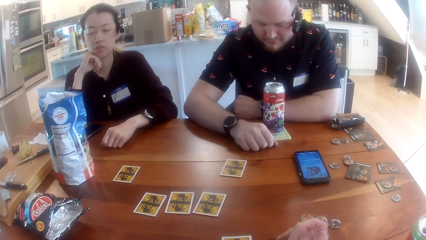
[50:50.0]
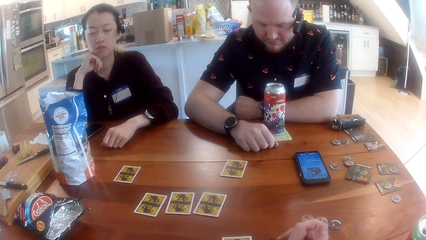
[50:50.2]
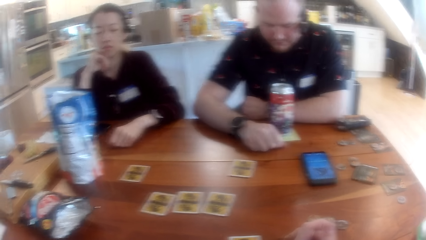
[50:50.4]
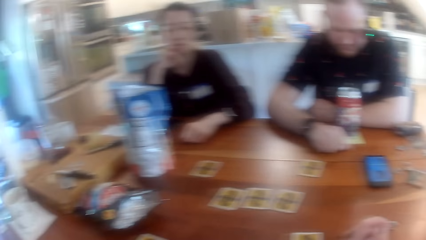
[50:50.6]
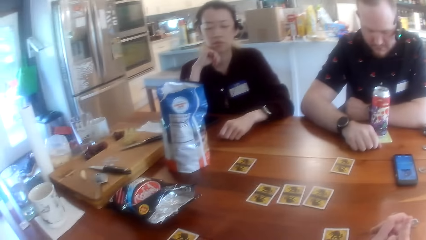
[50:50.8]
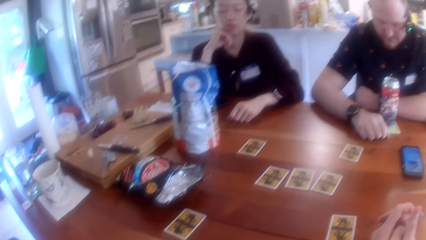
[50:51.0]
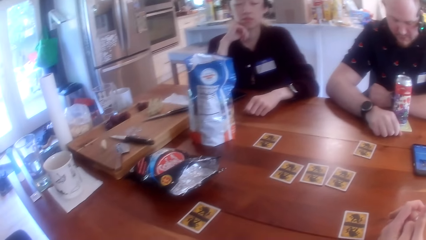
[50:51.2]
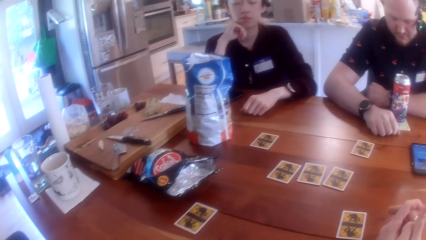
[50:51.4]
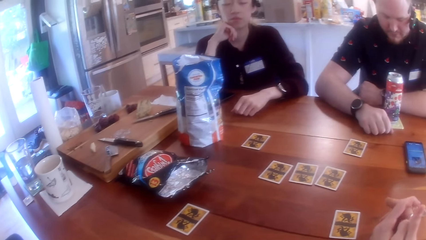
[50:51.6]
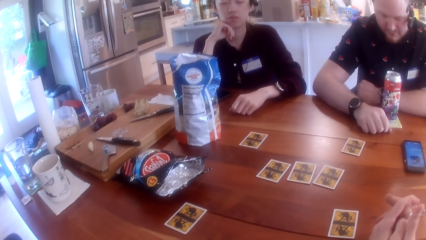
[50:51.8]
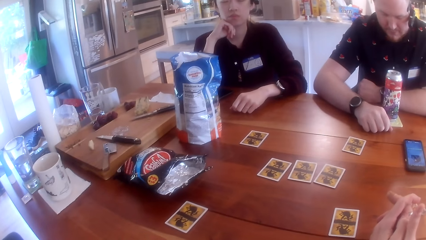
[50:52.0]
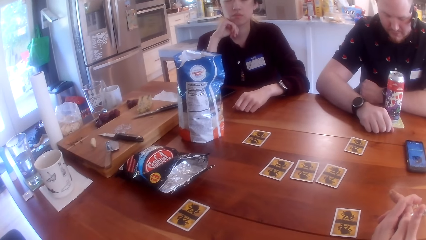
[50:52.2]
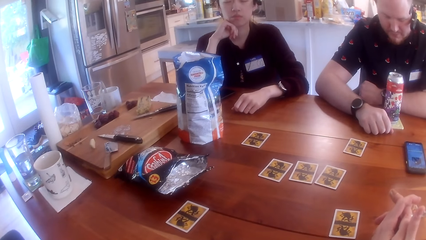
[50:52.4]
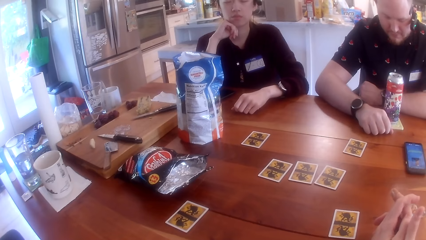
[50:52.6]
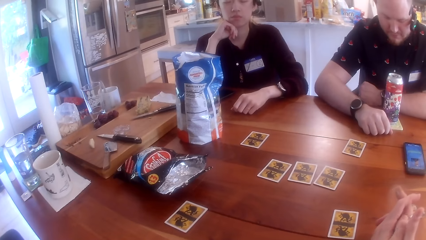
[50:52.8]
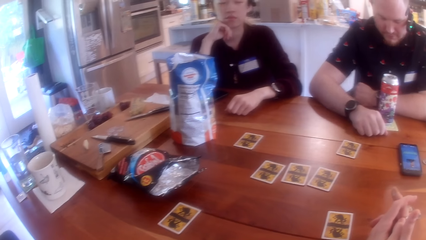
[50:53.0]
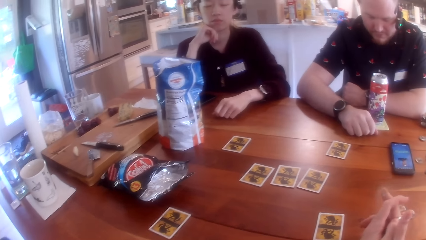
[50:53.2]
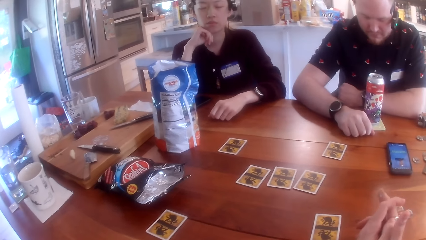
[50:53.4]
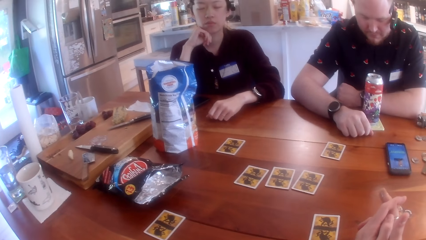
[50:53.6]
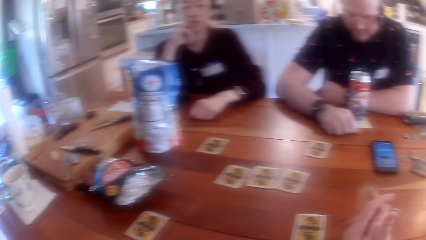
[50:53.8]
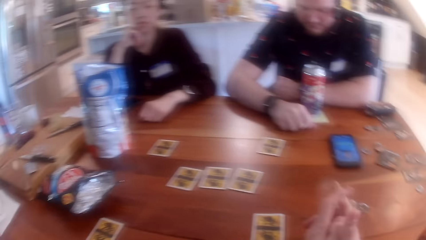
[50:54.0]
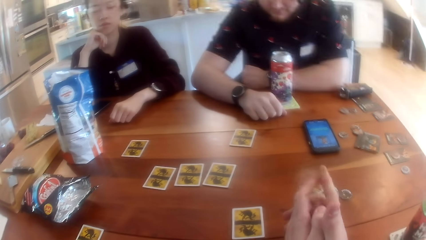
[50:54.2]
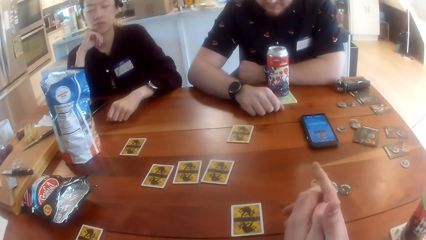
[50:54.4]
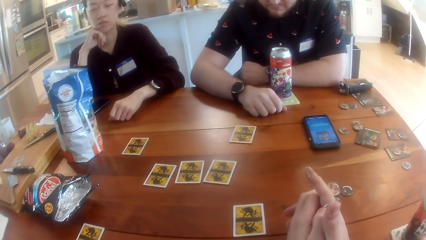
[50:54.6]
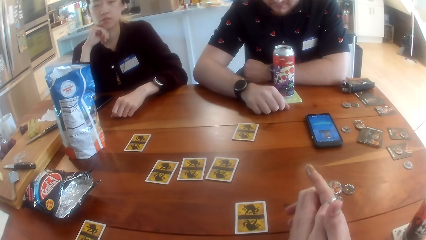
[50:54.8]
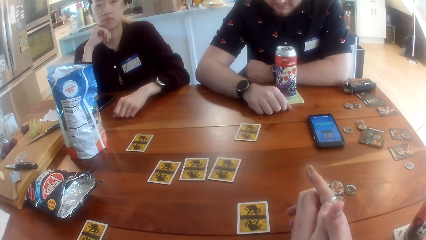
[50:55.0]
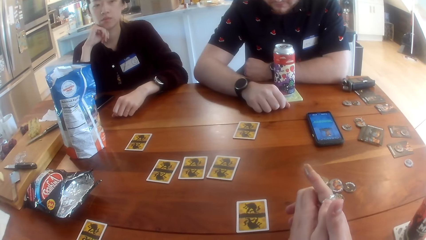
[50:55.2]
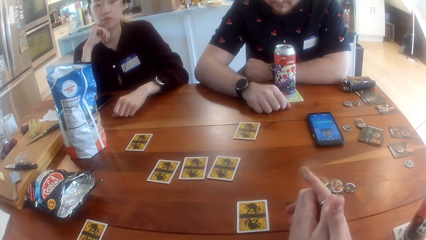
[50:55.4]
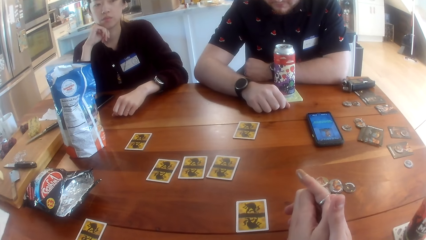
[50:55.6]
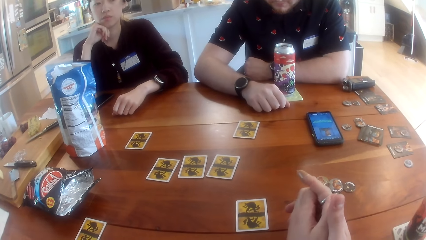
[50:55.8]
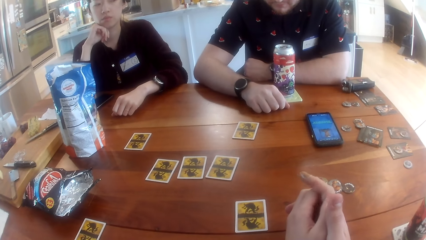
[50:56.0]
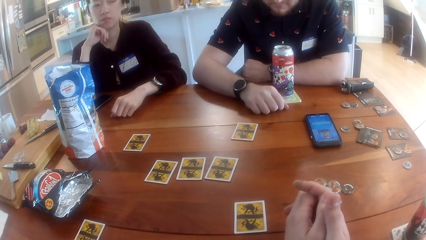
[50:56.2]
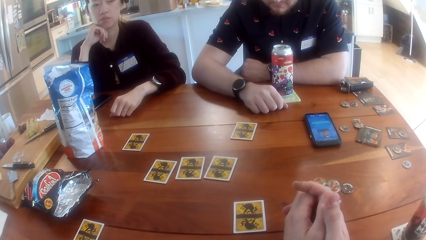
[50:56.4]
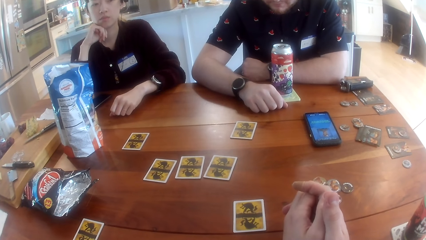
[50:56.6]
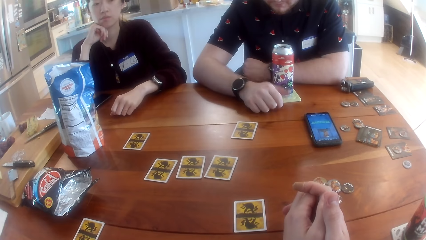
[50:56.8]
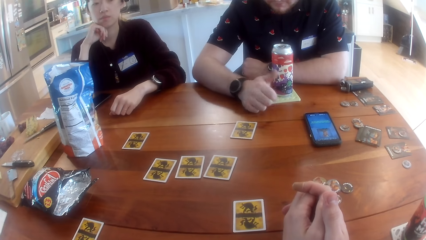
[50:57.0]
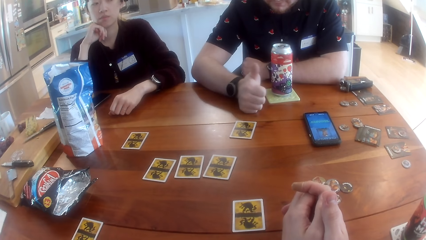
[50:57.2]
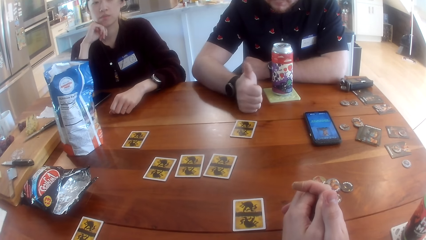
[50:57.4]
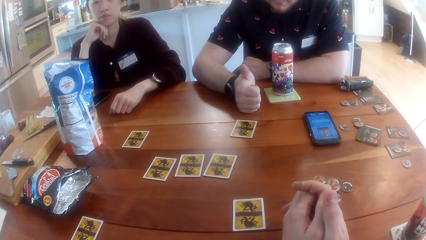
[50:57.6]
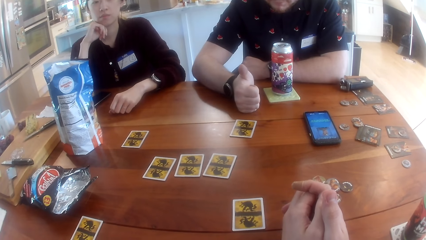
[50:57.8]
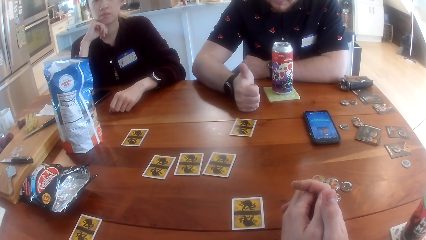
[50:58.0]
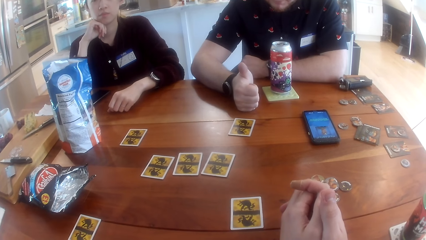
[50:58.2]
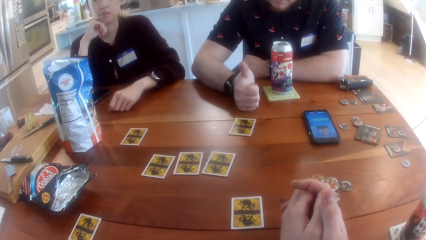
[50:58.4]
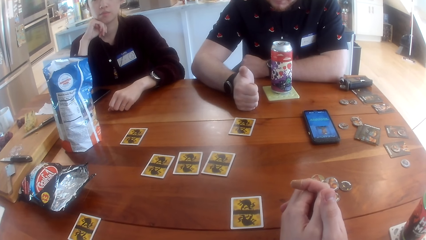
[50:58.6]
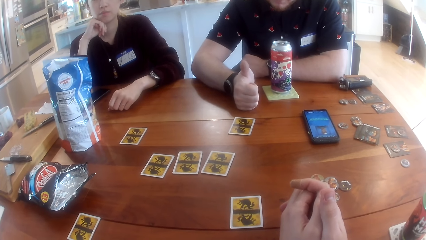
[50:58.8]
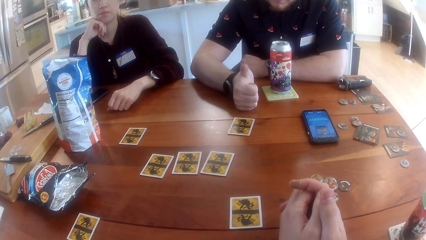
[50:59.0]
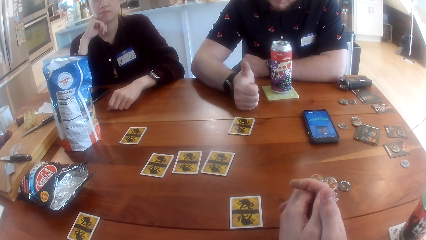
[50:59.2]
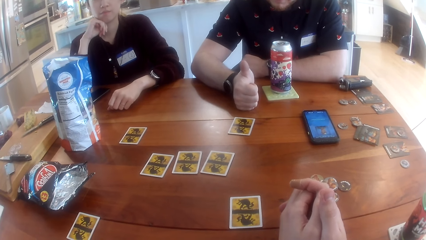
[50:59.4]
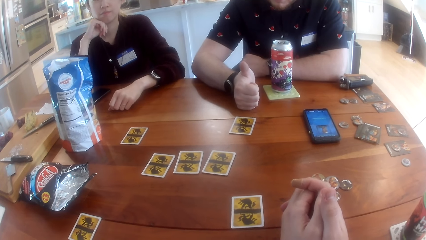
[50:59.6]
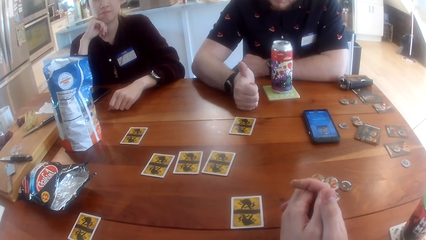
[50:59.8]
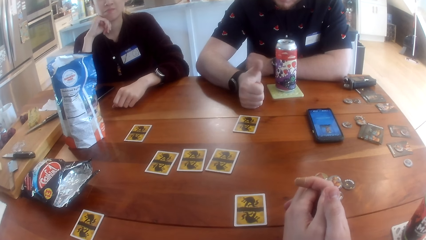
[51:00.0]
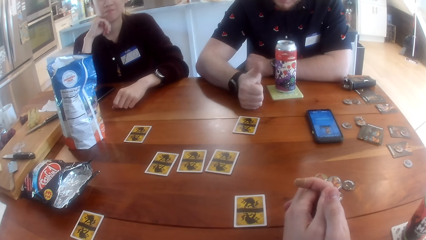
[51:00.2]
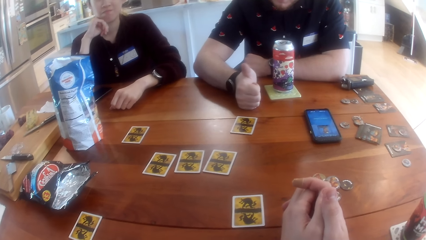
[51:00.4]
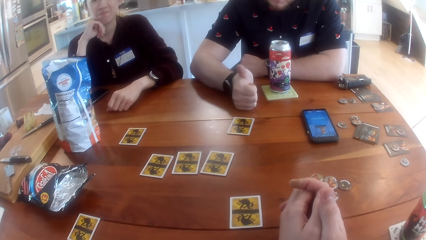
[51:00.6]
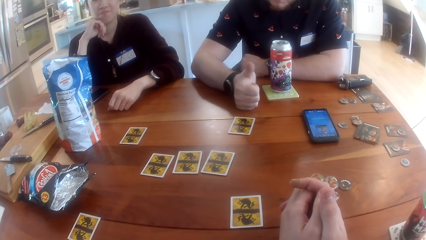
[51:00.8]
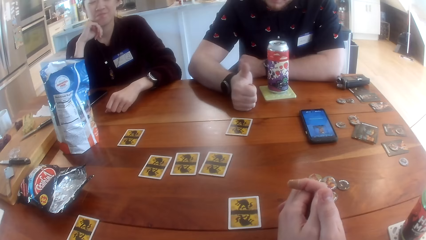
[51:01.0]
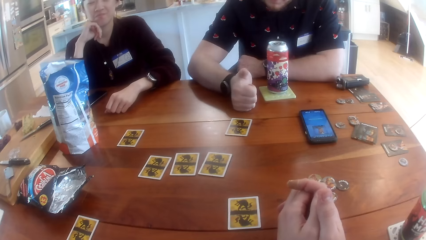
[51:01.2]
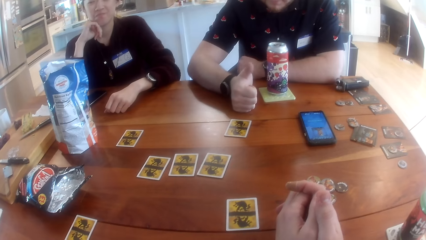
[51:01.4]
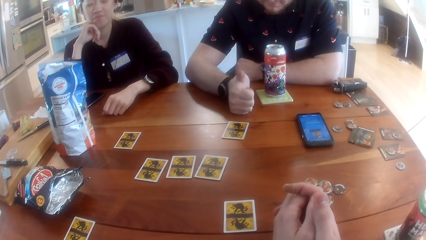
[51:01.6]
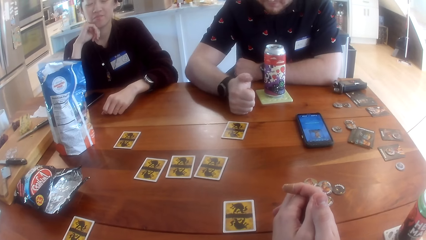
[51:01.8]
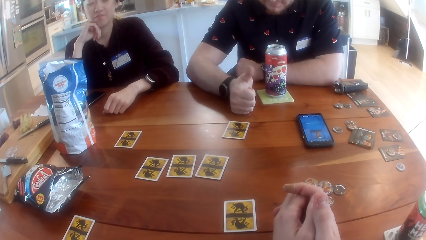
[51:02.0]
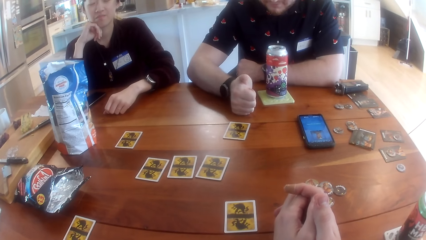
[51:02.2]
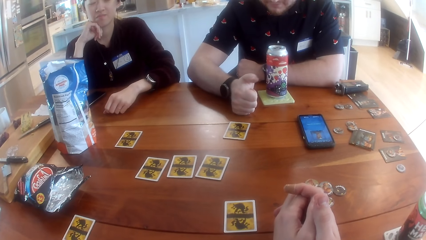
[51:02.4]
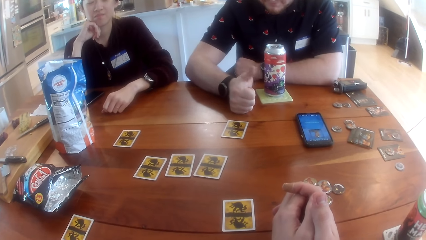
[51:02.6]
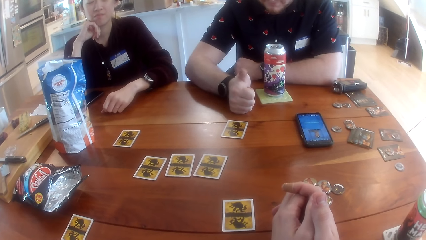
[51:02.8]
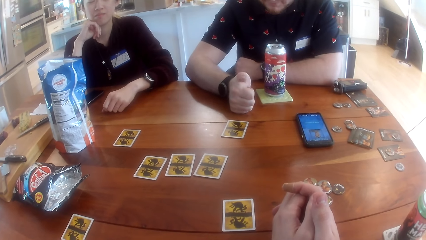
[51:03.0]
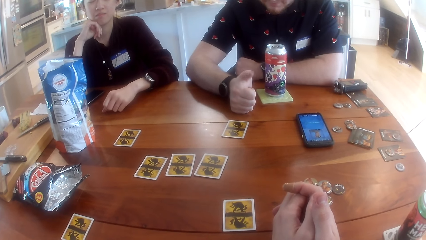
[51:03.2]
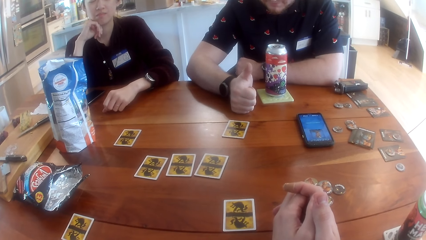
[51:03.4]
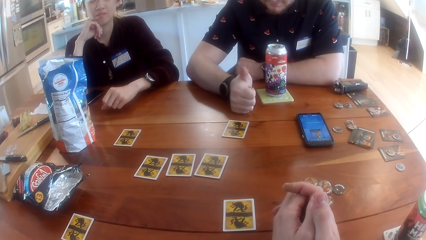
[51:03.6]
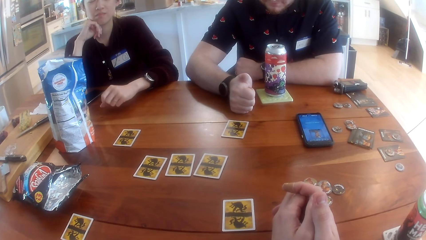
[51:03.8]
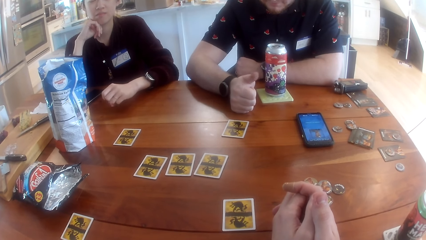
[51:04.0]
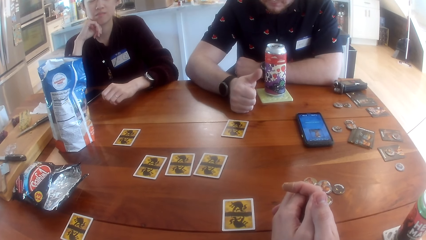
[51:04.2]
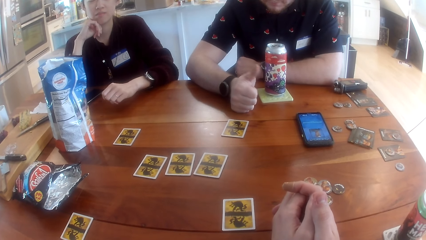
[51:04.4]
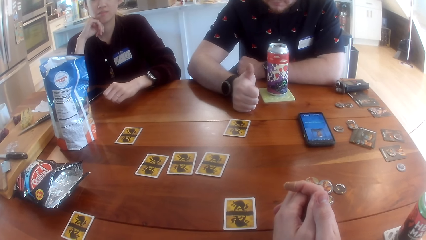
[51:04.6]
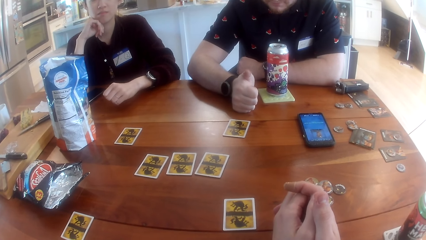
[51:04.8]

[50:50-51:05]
The camera wearer interacts with a man, a woman and another woman at the table. The man sticks up his right hand thumb and makes gestures with his right hand thumb.
